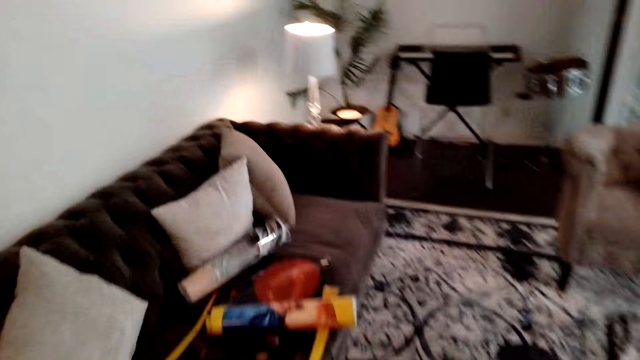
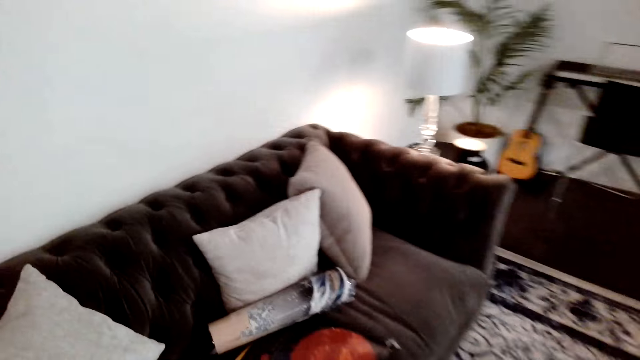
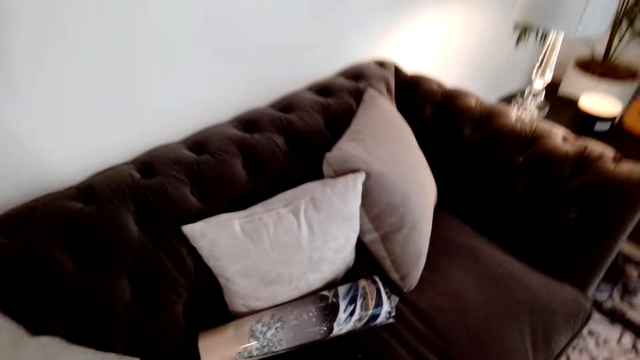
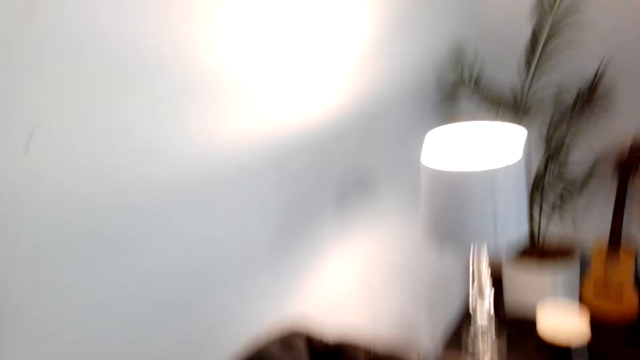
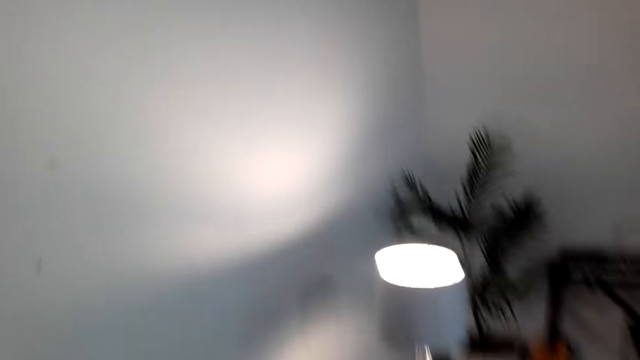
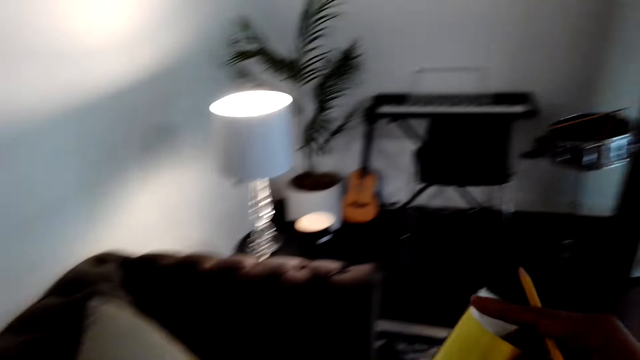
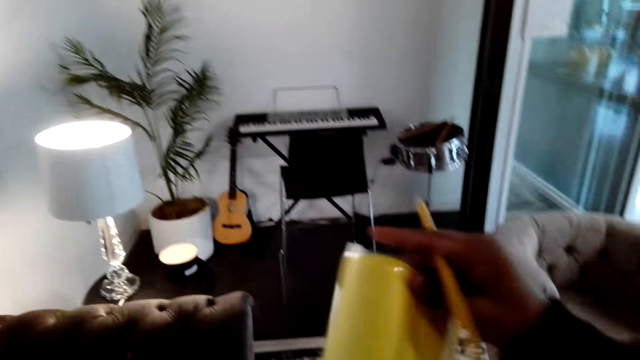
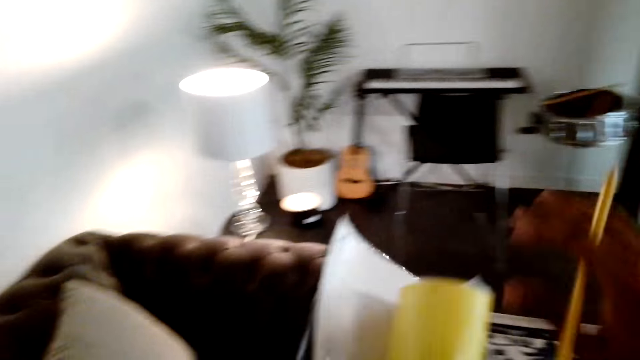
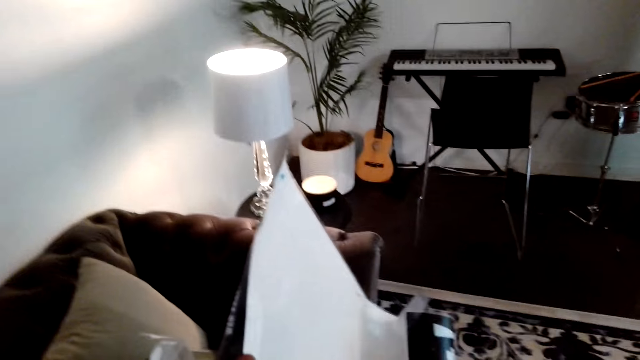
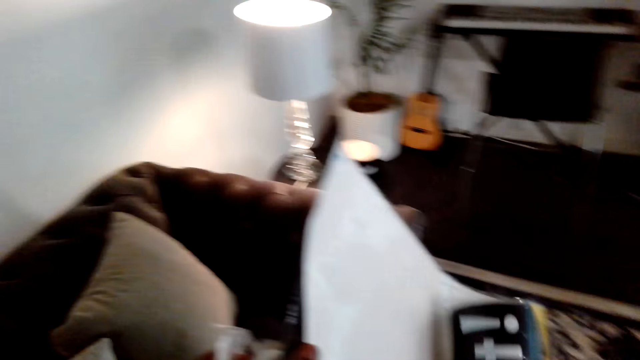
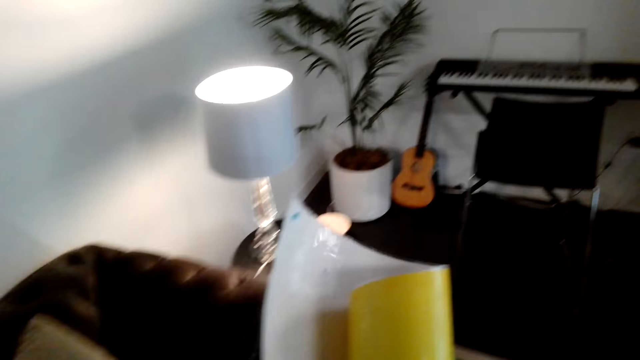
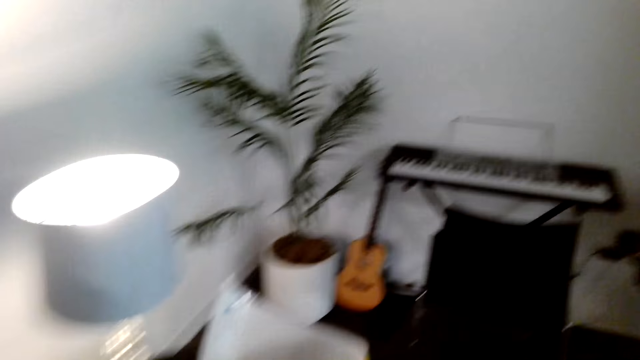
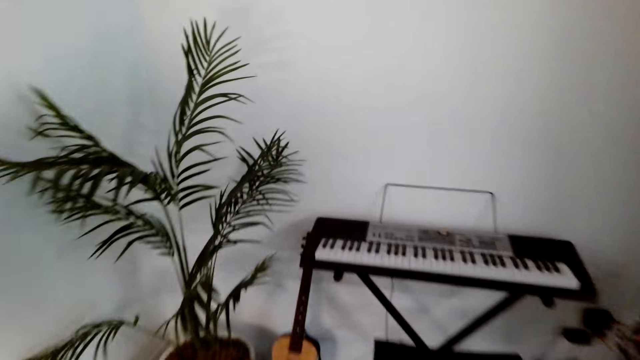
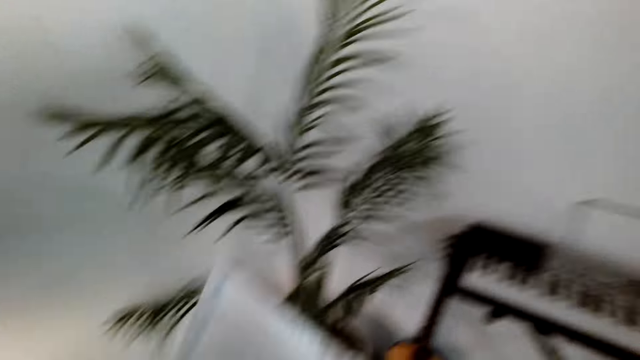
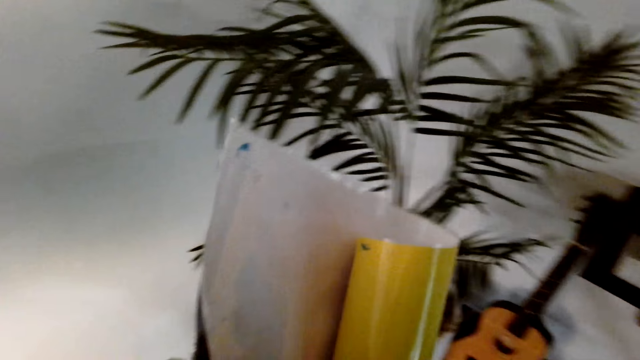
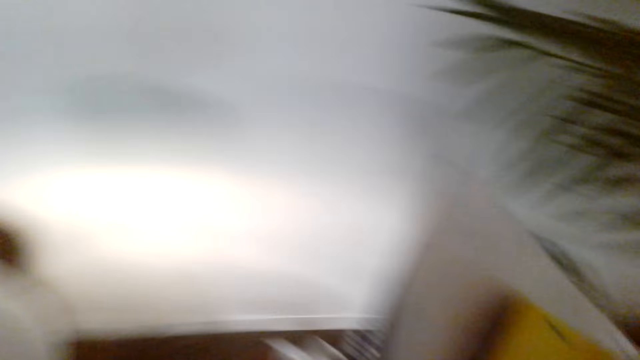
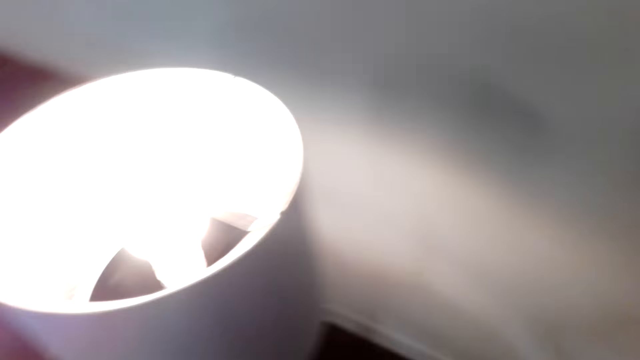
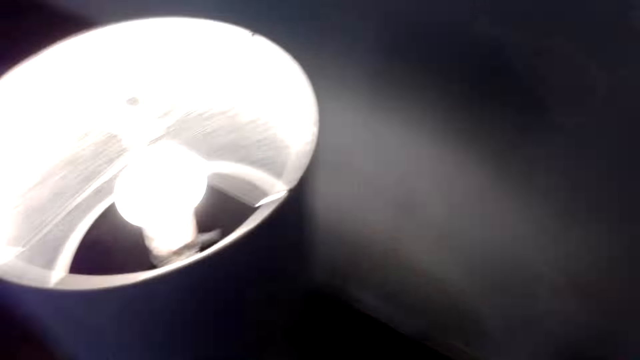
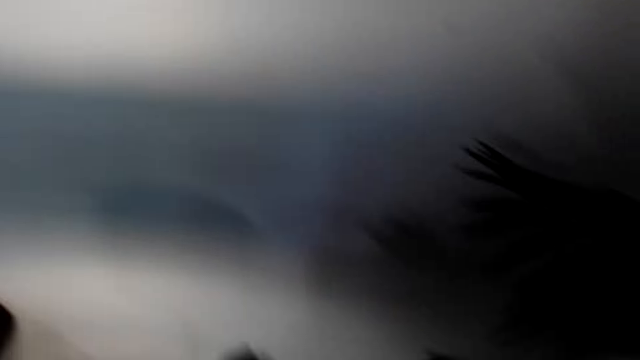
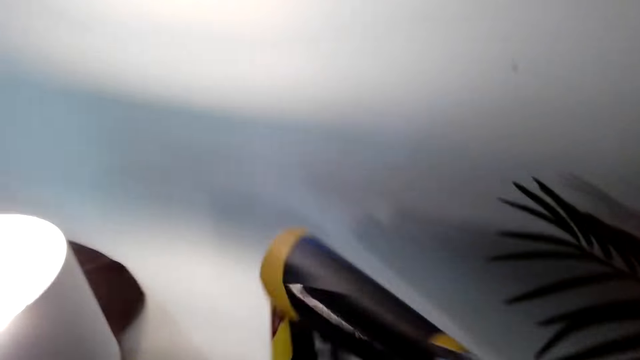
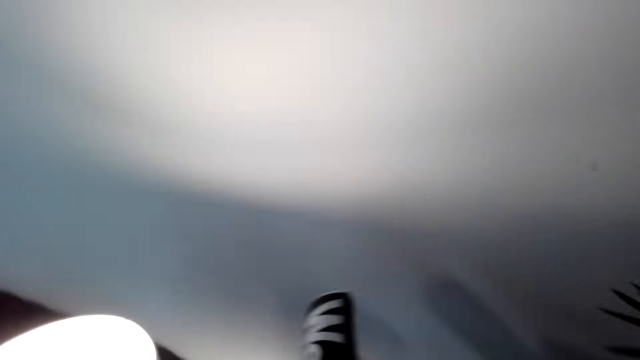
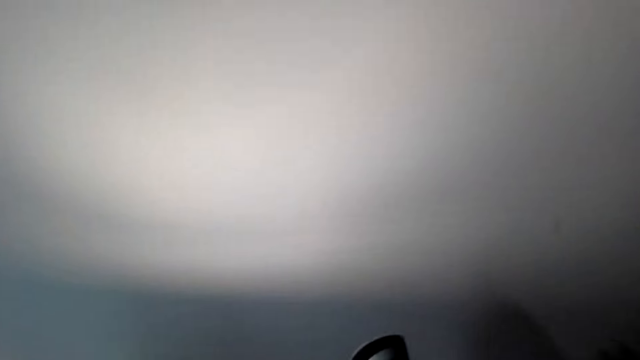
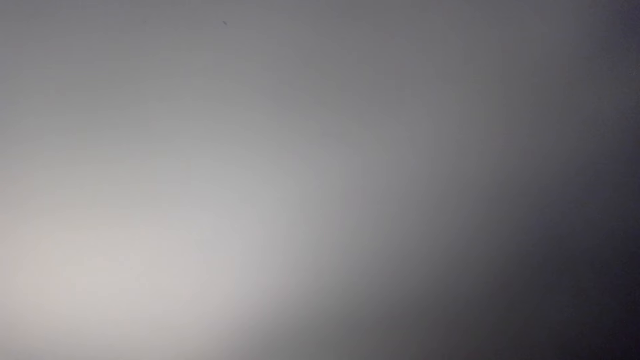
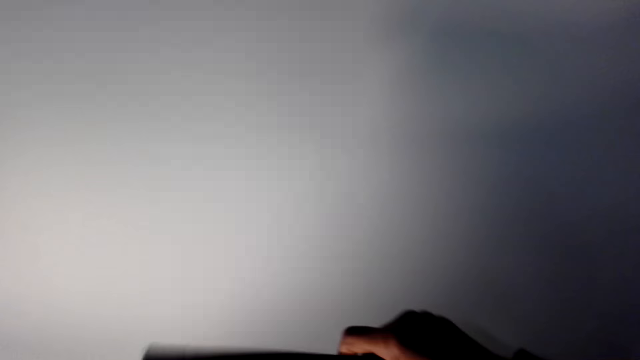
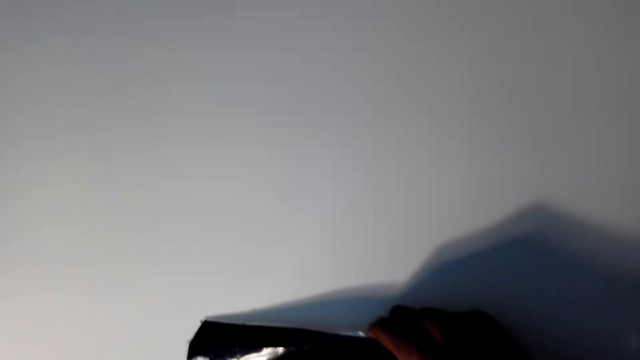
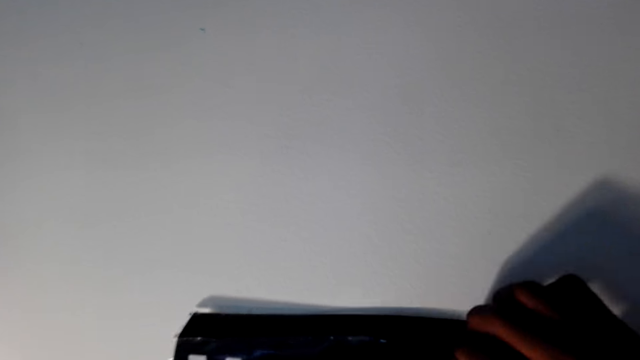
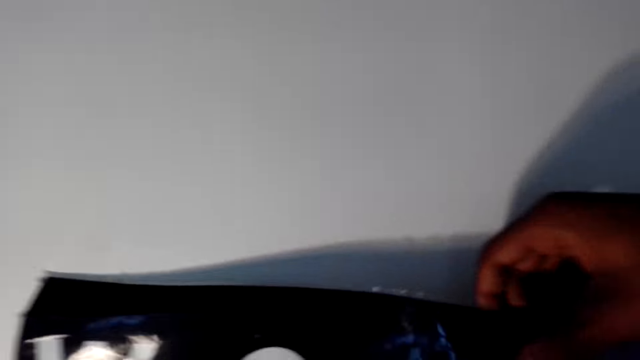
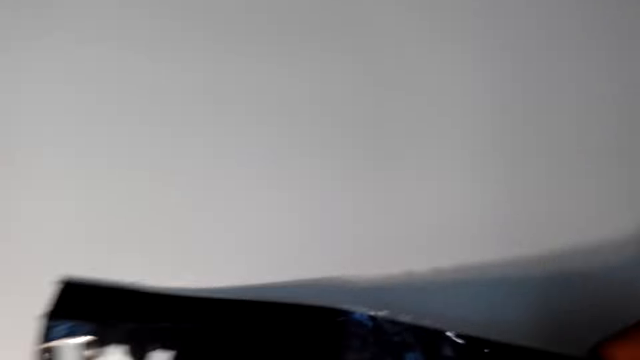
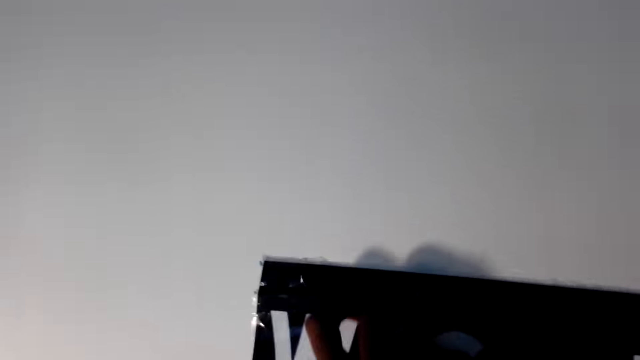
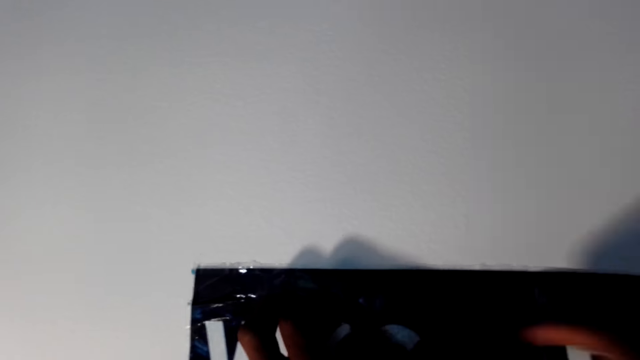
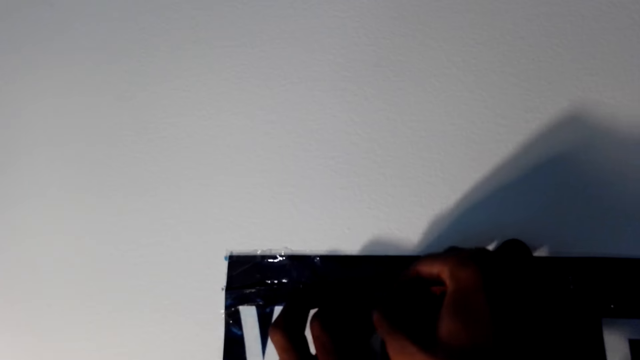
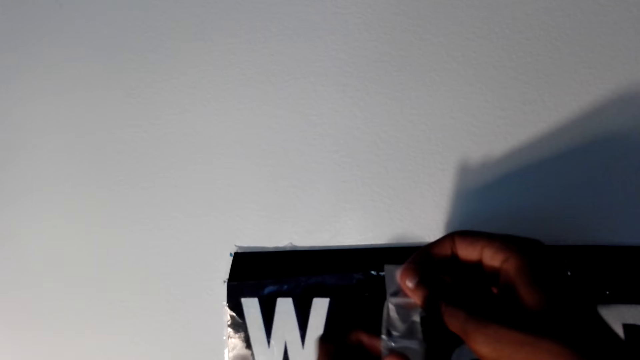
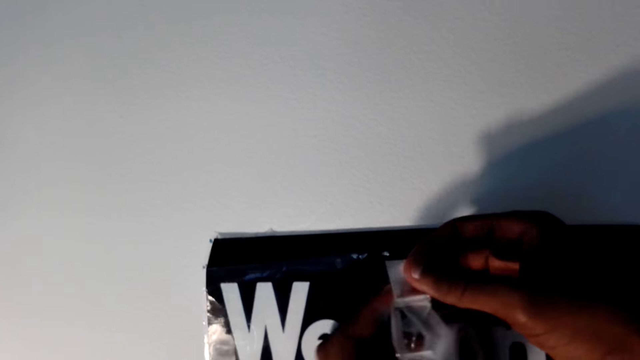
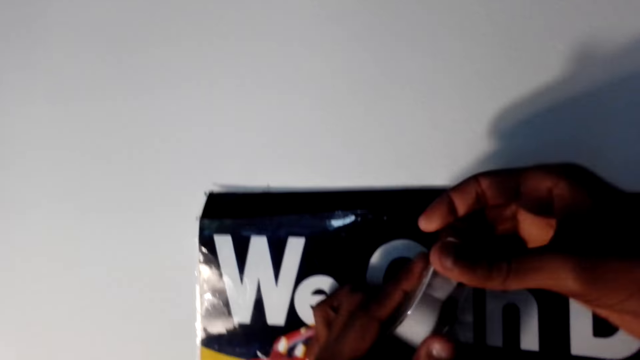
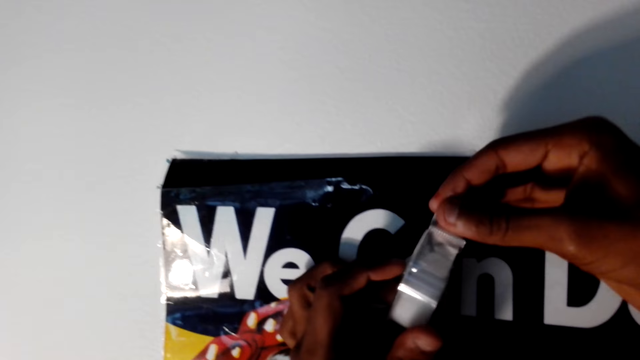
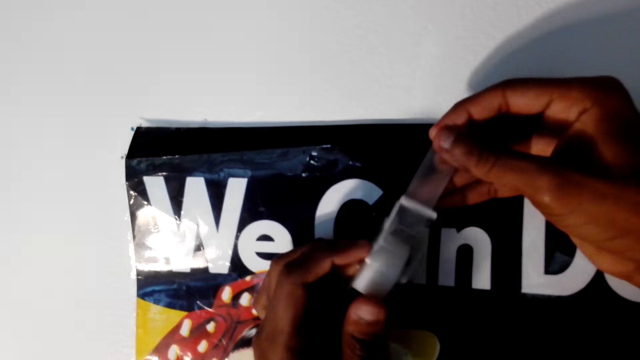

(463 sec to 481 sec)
The camera wearer walks towards the sofa. They put something on the sofa. They pick up a magazine paper on the sofa. They unfold the magazine paper or poster. They walk towards the wall. They place the poster on the wall. They hold the magazine paper on the wall. They cut a mounting tape.

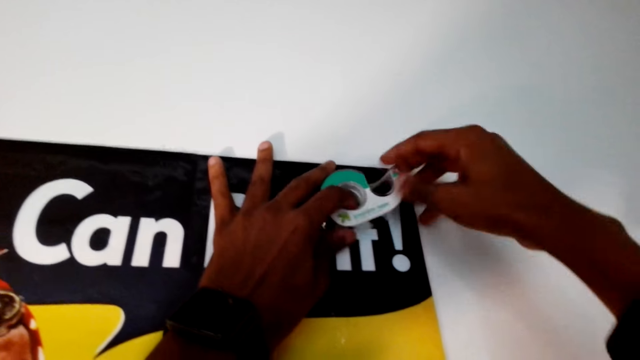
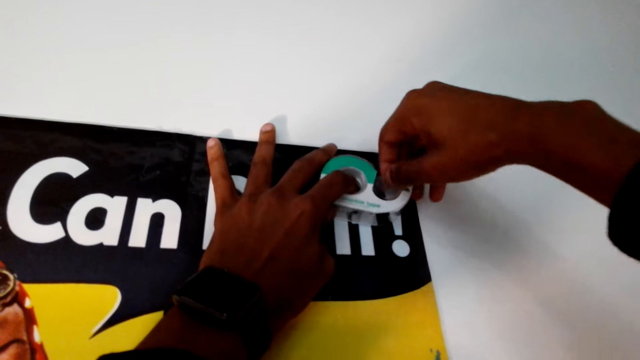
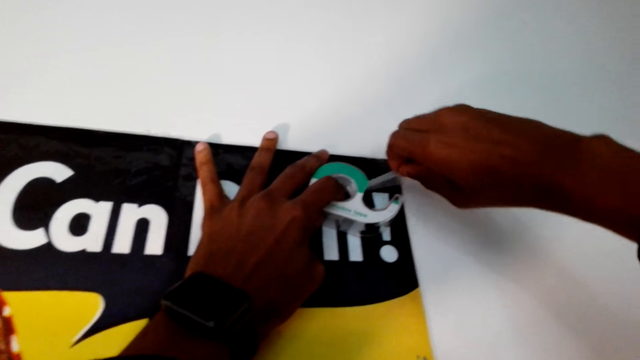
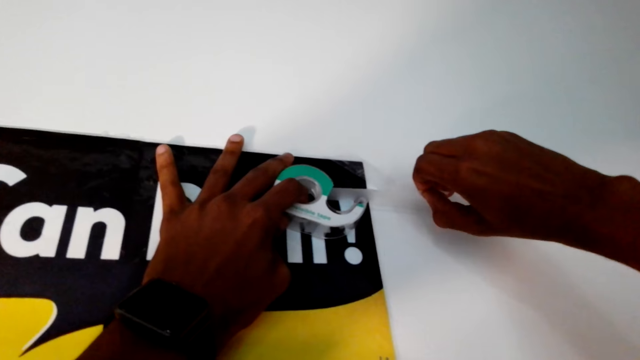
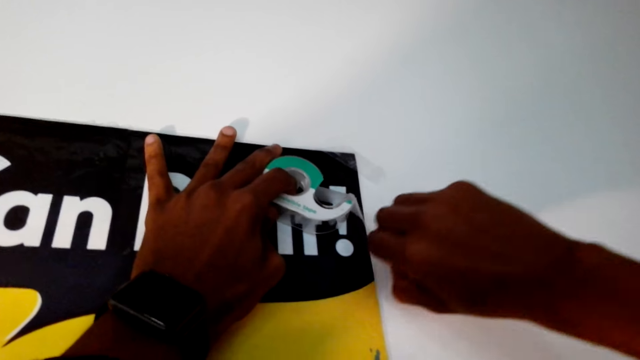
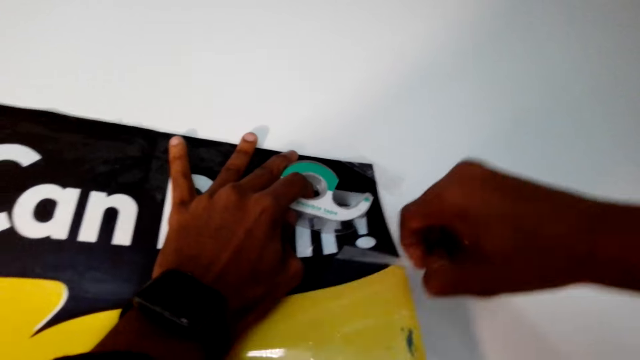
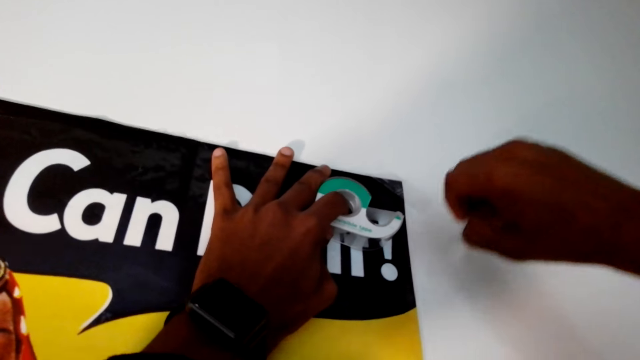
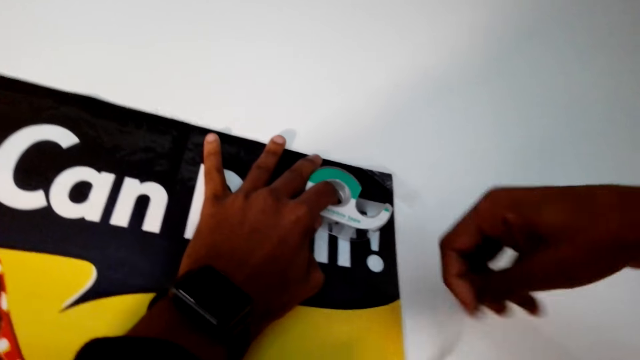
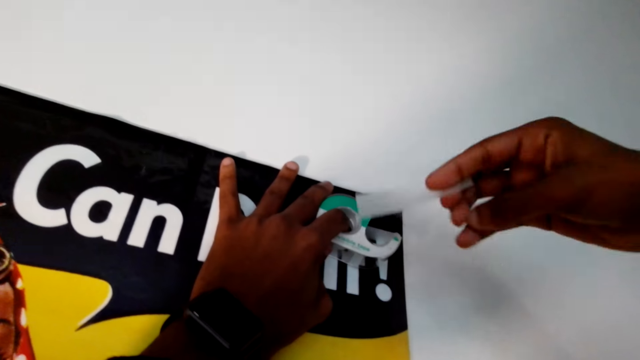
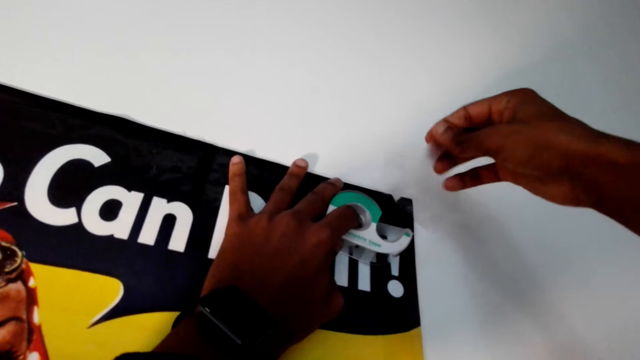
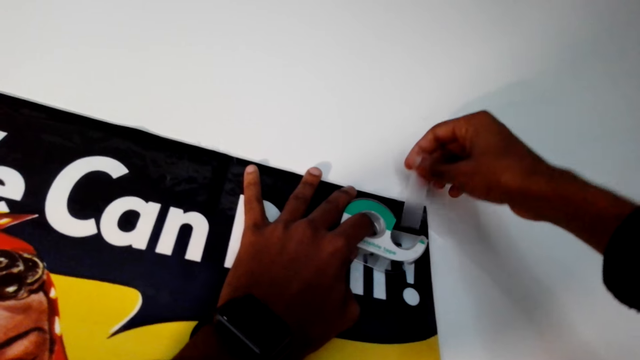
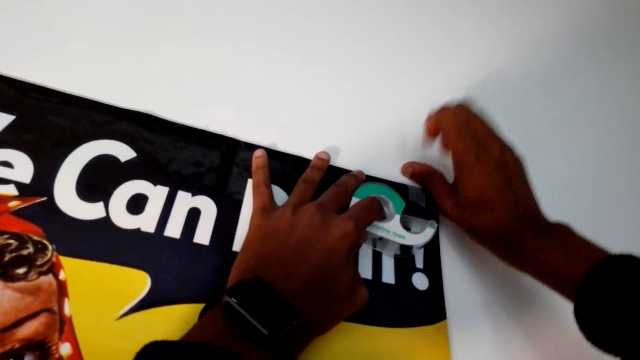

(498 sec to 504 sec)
The camera wearer rolls out the sellotape or mounting tape. They cut the sellotape. They stick the poster on the wall with the mounting tape.
